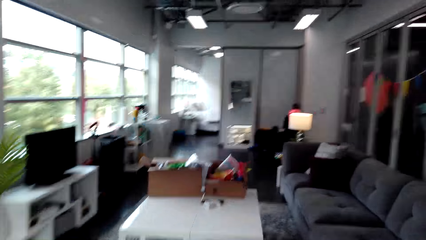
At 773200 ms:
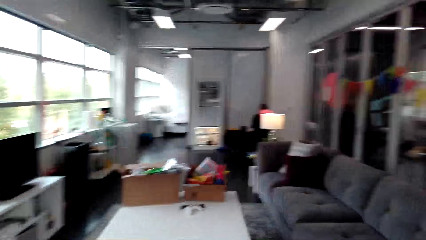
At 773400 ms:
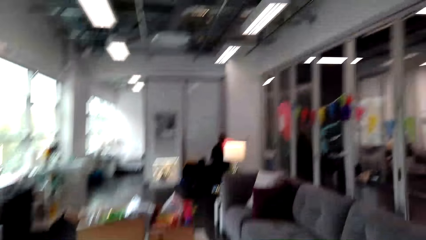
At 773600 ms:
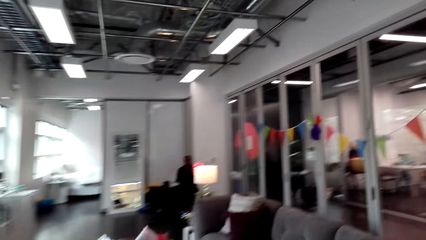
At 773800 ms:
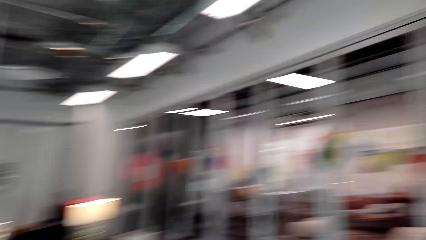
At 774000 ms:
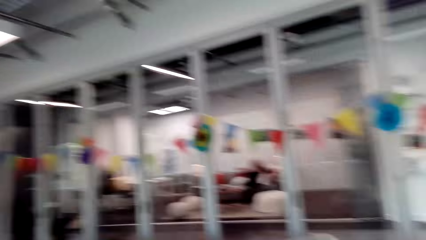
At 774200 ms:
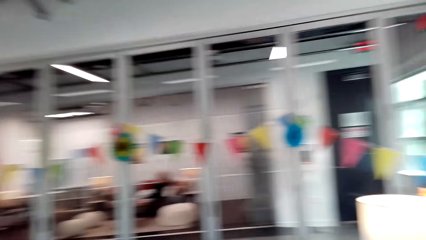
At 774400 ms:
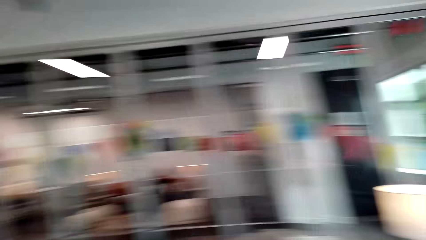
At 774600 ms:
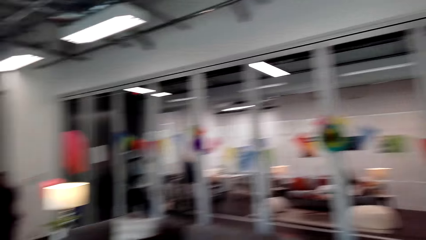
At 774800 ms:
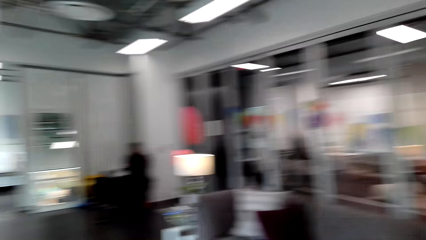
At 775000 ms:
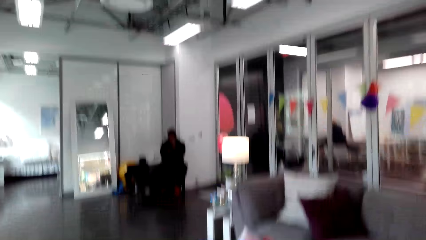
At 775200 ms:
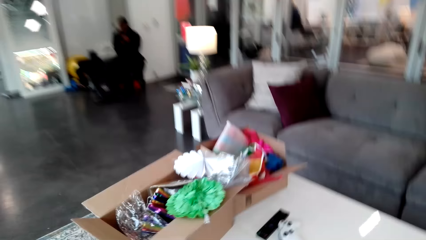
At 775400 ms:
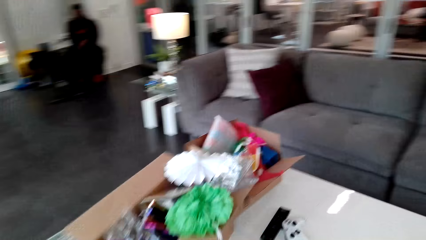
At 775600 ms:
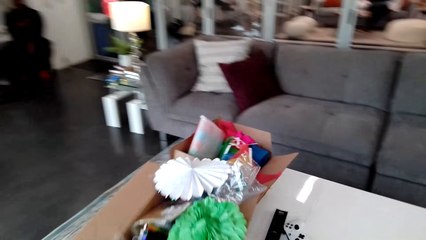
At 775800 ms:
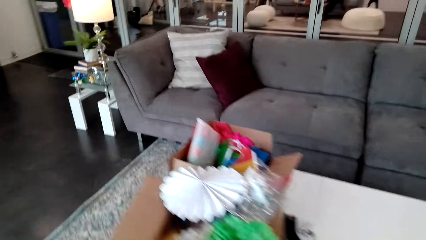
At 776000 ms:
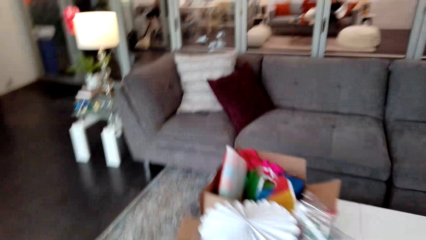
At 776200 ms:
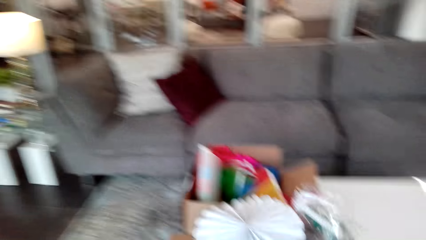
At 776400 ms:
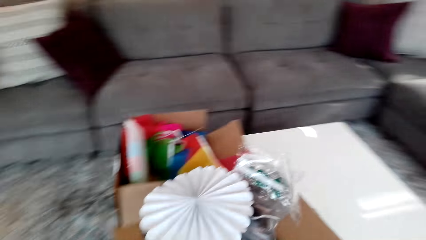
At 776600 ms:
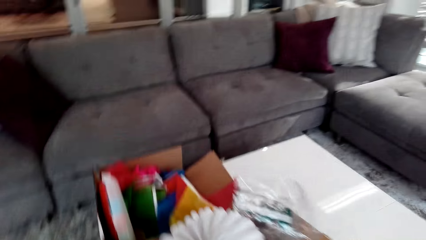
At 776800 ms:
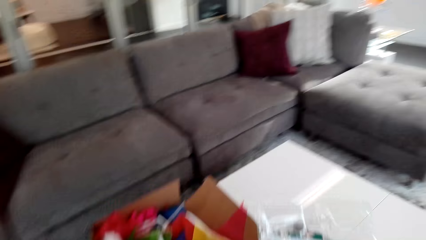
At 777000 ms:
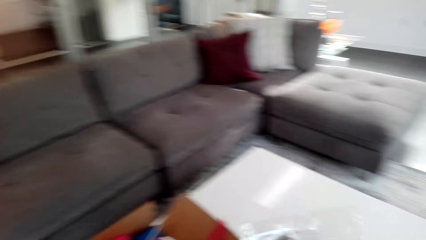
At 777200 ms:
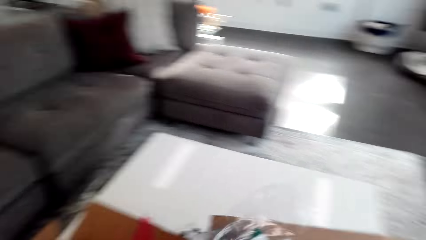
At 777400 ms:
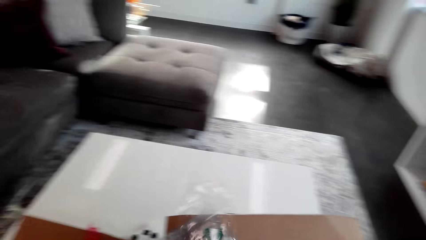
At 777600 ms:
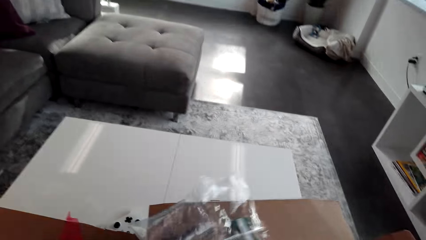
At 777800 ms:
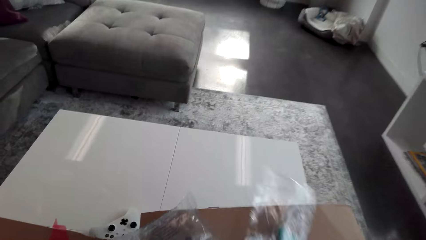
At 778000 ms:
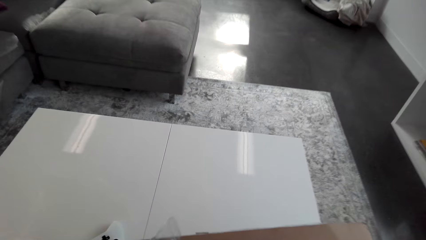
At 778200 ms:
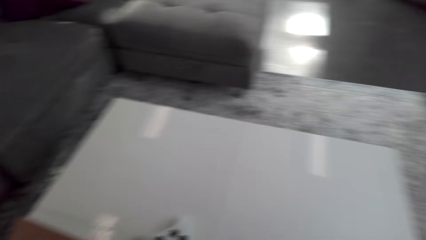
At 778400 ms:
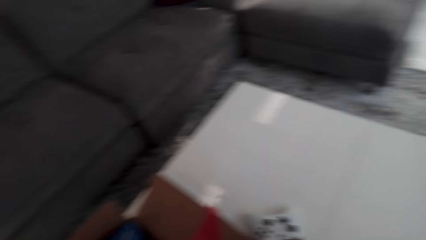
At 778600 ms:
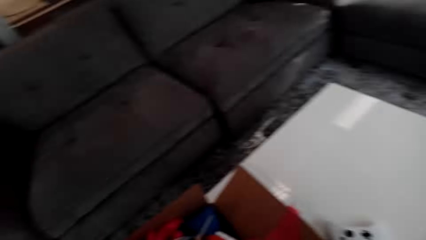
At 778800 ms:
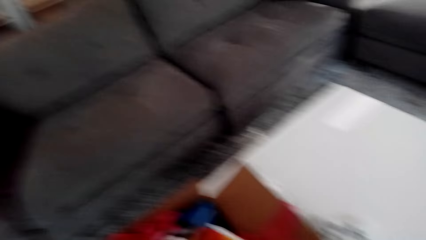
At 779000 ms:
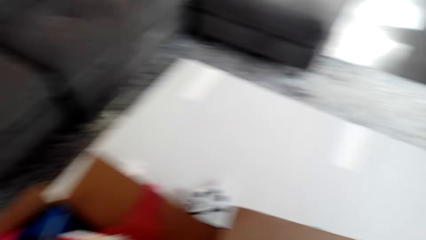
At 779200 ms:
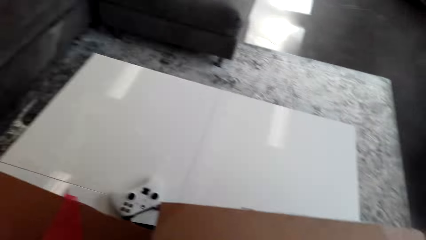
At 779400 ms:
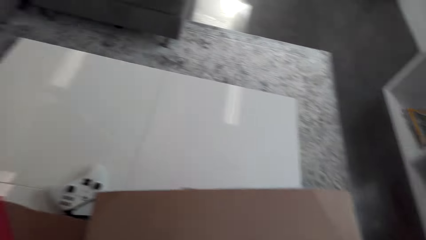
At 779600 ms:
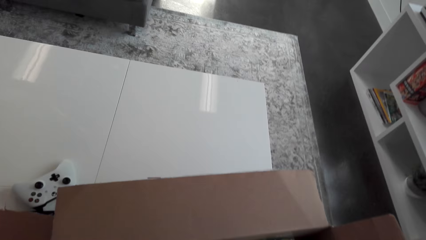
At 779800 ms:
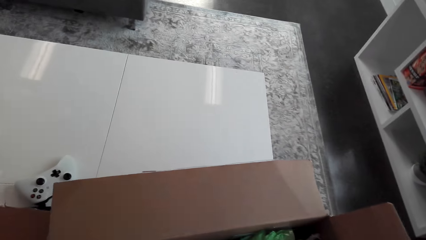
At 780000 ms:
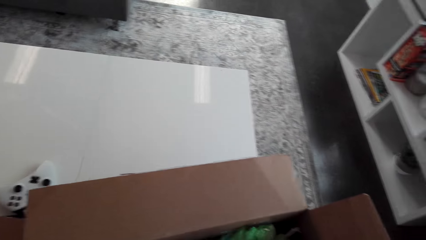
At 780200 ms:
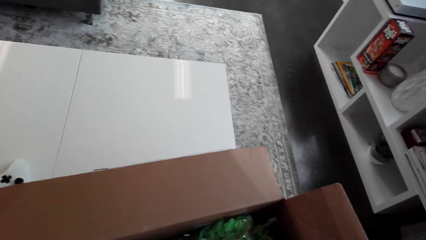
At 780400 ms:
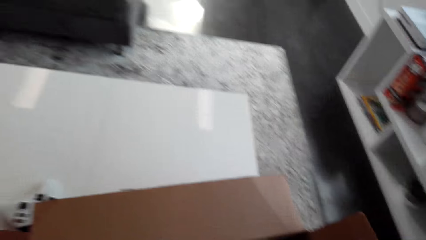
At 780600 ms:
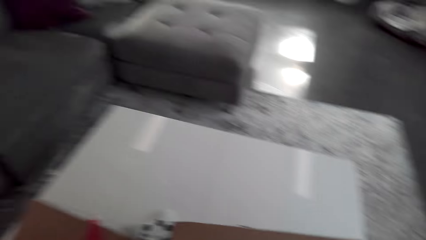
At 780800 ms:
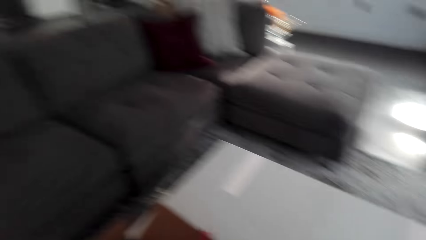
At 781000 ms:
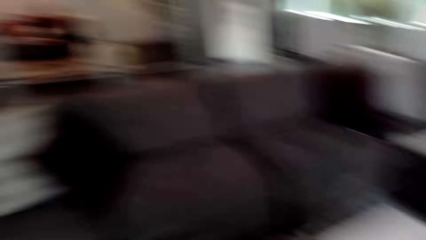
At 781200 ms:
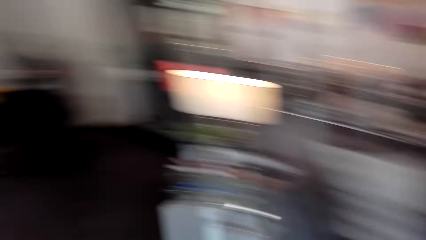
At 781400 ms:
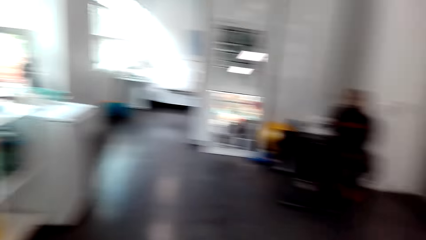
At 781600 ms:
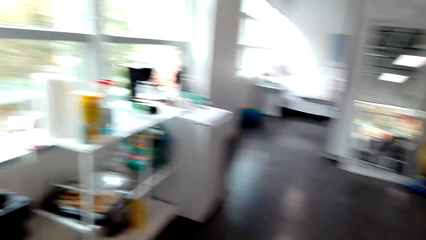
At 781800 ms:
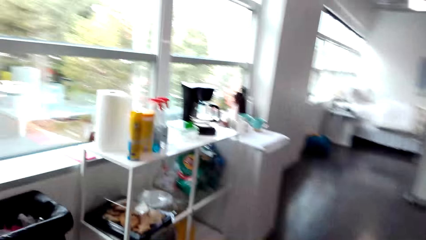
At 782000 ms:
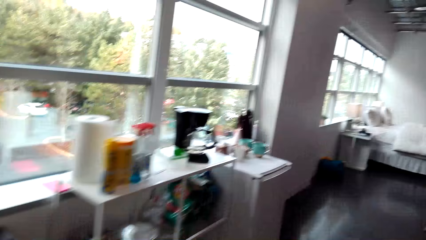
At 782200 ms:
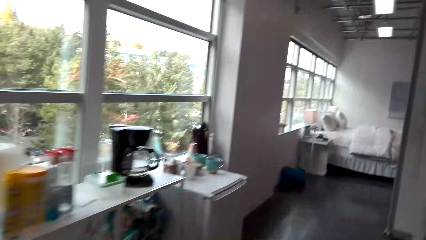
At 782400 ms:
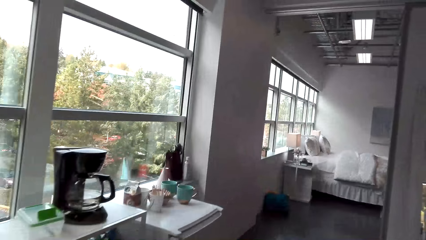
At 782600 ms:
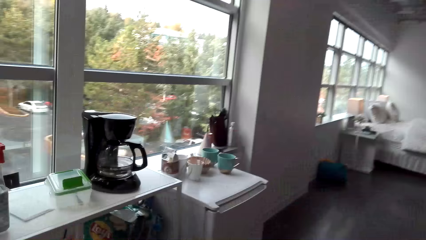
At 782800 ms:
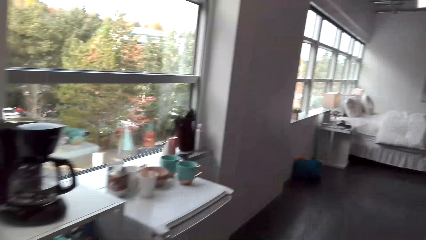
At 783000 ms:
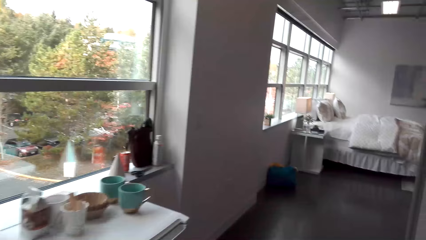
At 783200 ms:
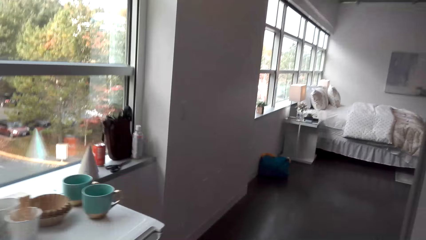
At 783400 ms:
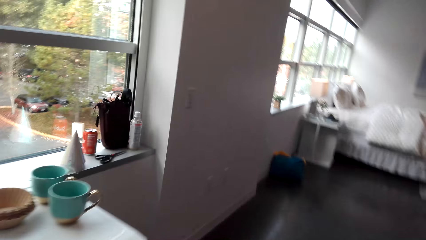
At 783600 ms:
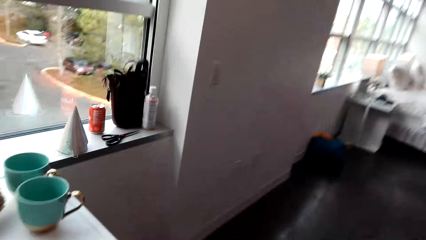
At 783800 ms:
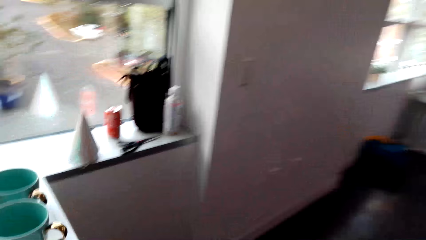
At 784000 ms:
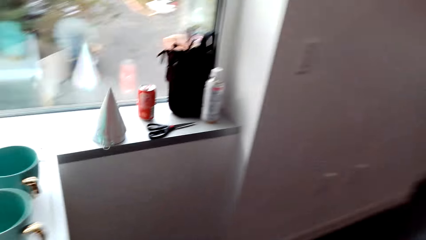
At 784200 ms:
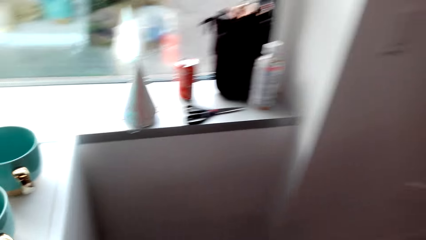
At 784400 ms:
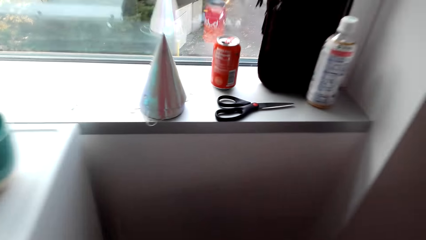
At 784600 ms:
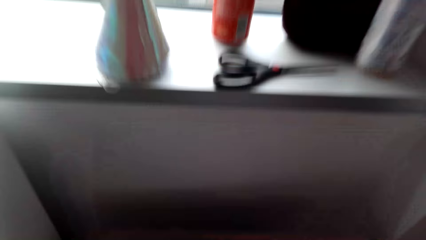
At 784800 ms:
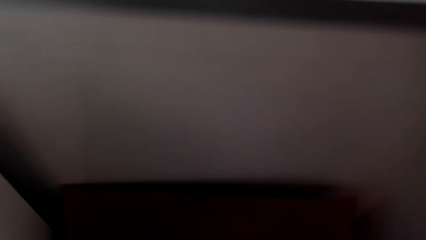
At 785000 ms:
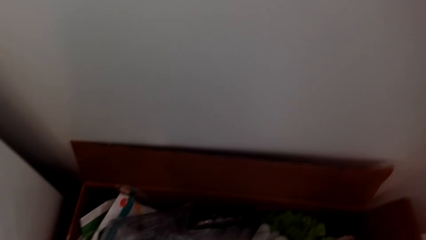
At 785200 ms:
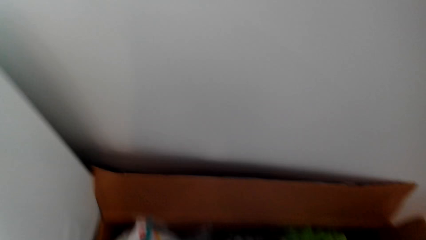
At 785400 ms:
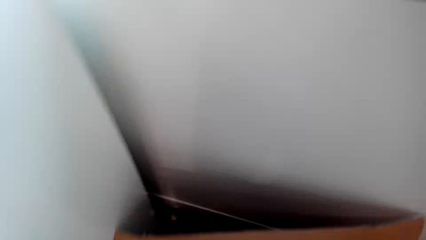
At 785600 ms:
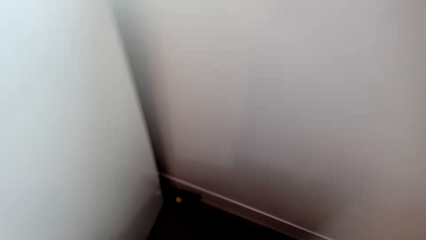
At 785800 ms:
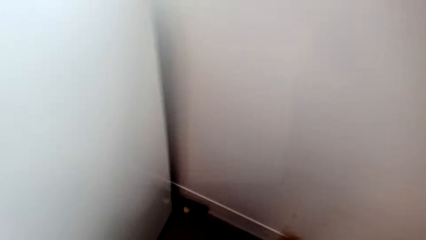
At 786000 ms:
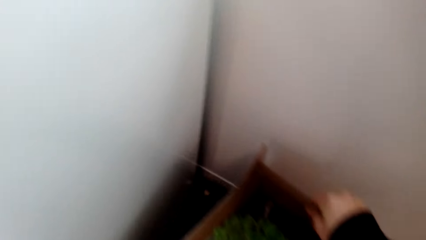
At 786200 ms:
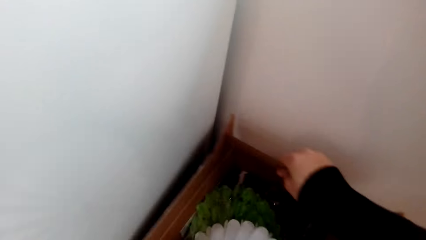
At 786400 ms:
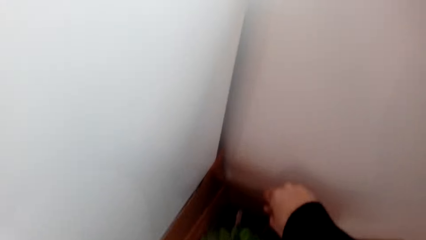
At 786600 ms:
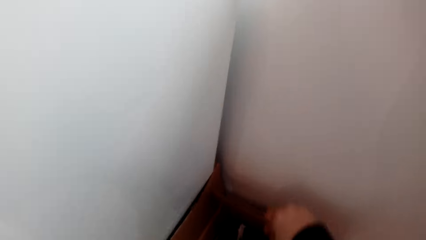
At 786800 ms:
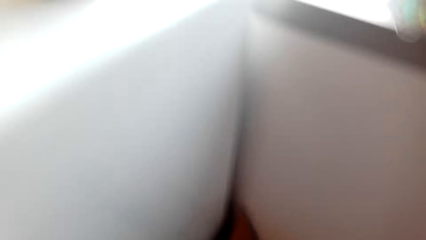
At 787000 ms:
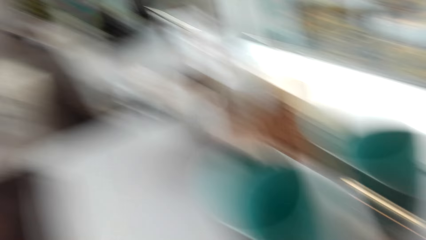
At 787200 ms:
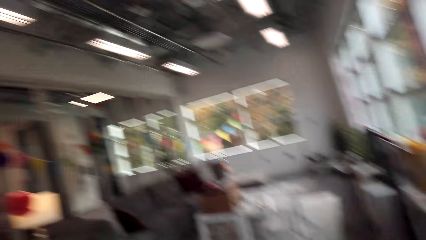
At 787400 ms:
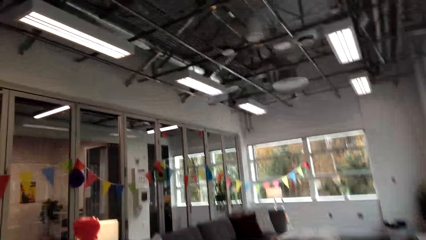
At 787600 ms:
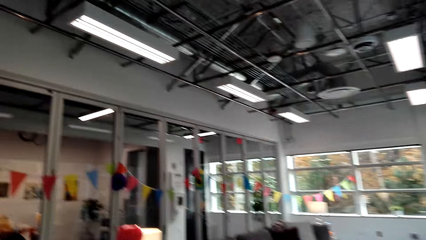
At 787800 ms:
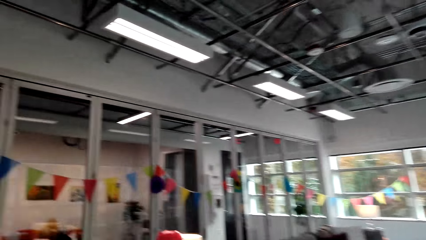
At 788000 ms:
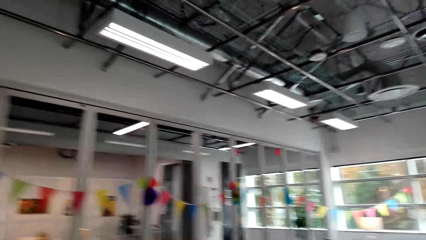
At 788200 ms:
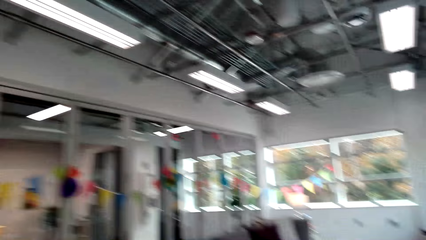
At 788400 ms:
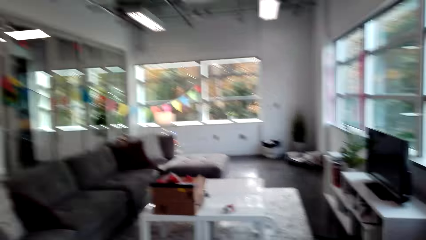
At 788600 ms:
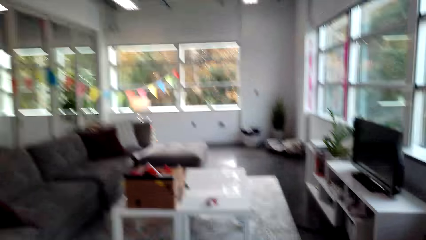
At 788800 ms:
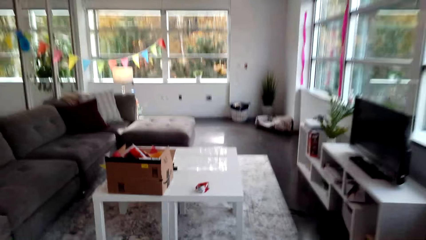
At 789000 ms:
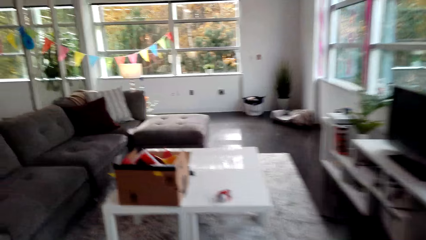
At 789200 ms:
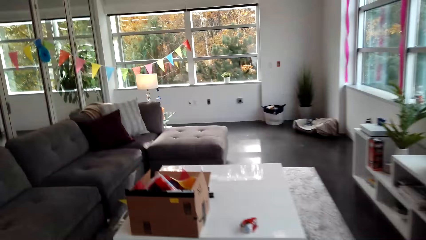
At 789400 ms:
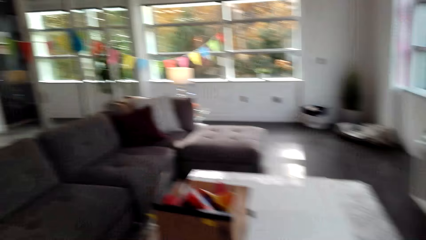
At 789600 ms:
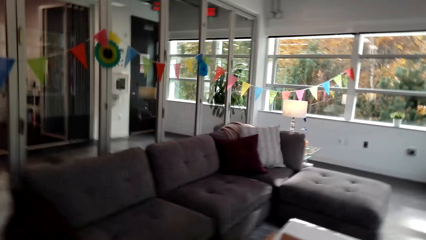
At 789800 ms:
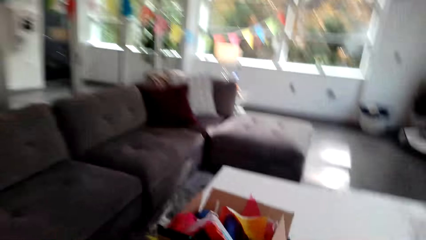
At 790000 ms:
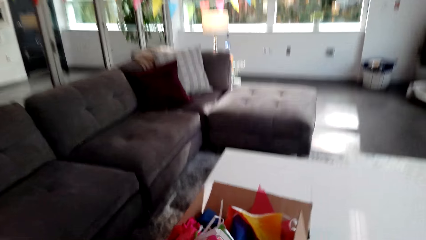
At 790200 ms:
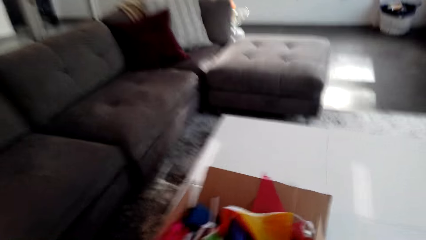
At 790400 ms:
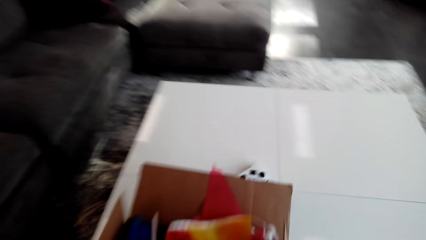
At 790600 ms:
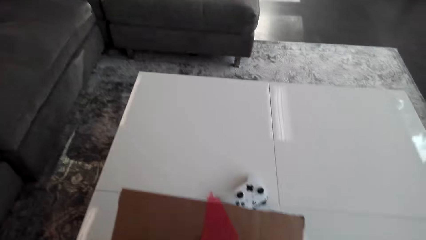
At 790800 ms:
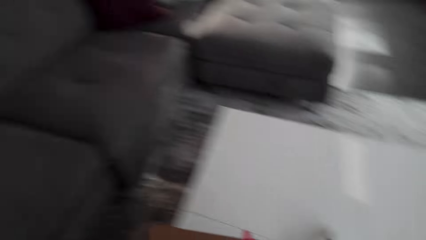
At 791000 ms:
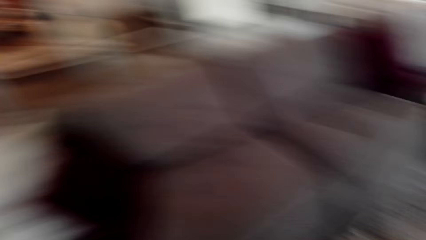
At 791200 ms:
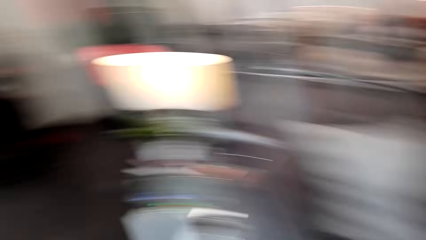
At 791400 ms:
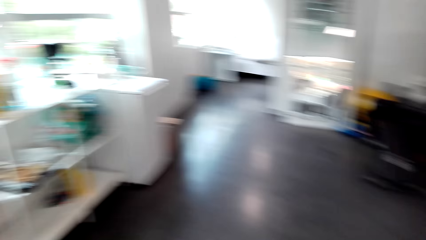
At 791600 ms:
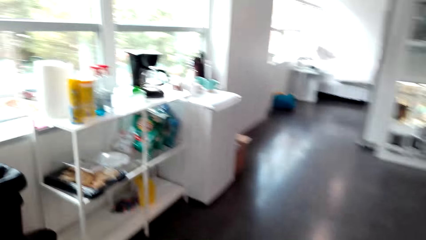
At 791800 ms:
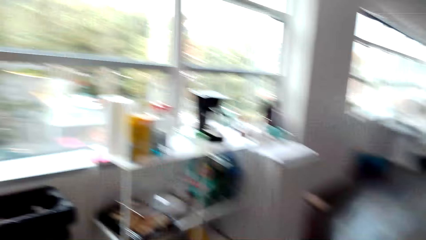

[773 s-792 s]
The camera wearer moves around the room. They pick the ribbon. They move around the room. They put a box at the corner.
